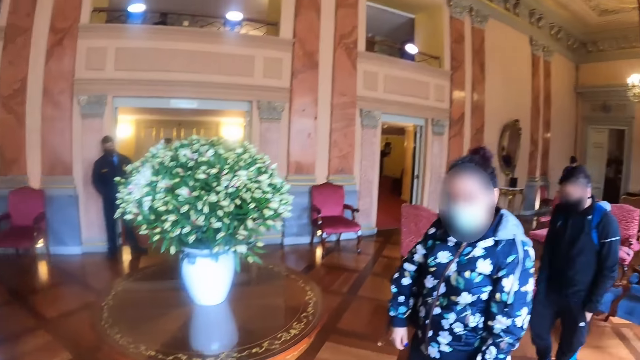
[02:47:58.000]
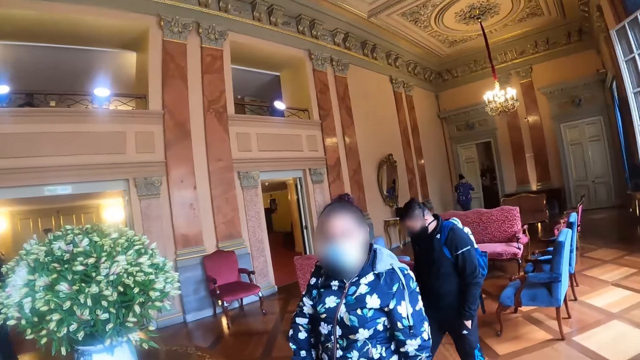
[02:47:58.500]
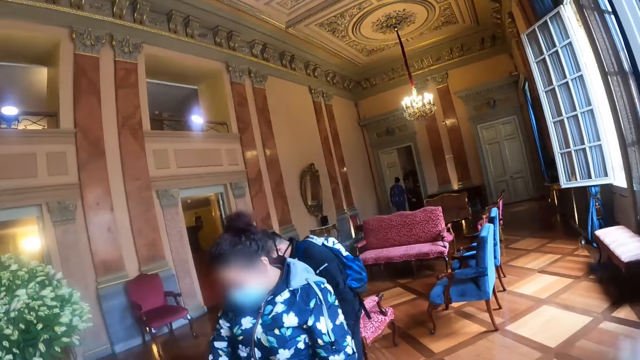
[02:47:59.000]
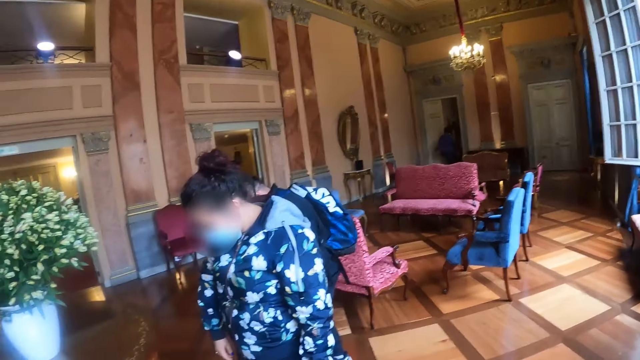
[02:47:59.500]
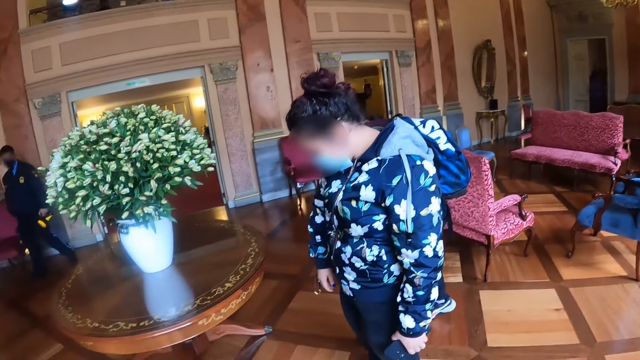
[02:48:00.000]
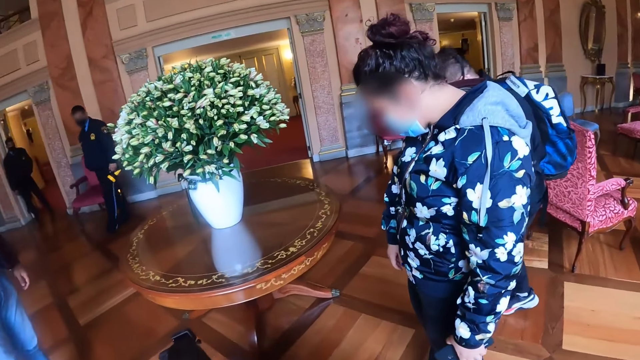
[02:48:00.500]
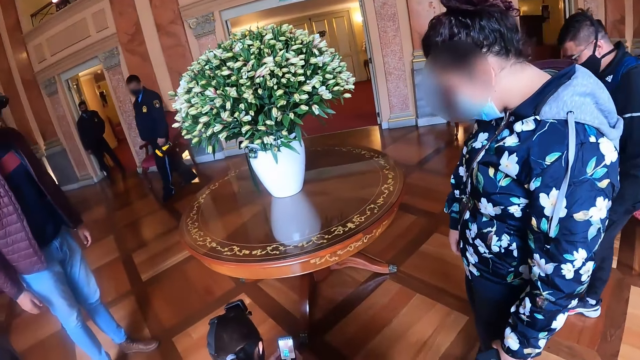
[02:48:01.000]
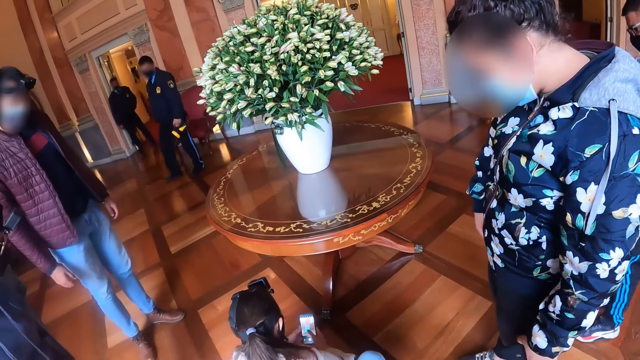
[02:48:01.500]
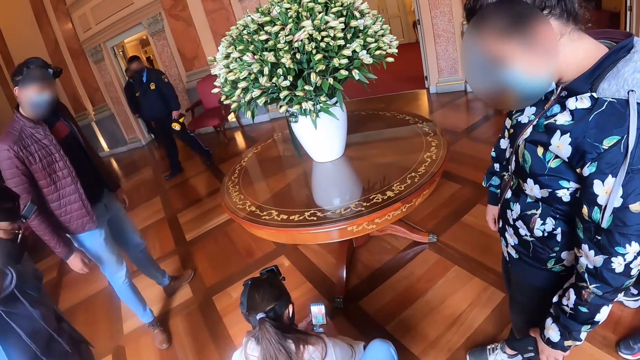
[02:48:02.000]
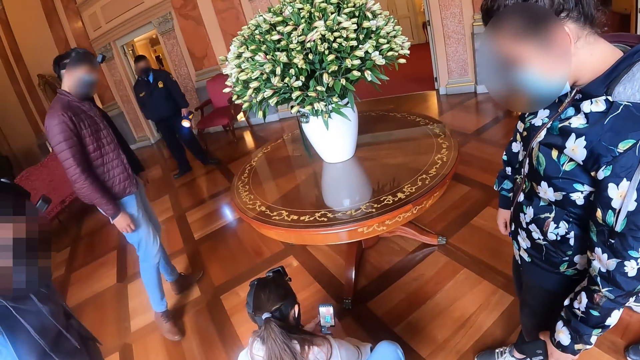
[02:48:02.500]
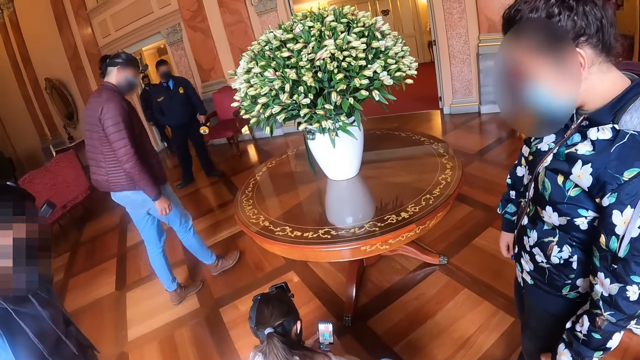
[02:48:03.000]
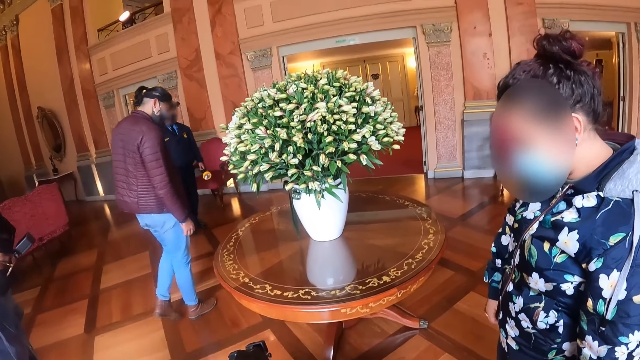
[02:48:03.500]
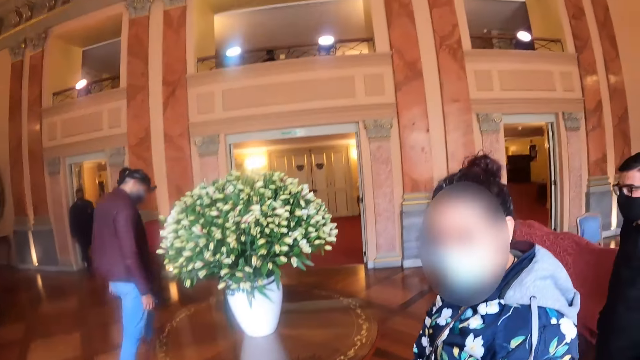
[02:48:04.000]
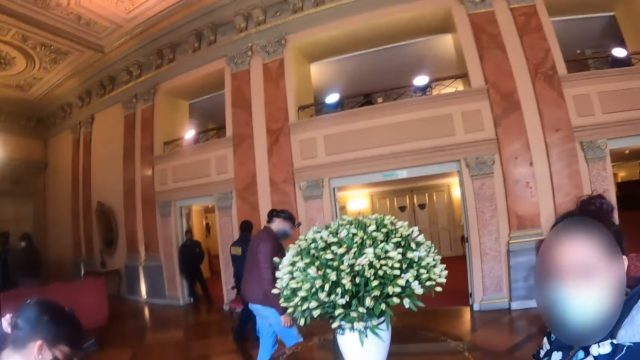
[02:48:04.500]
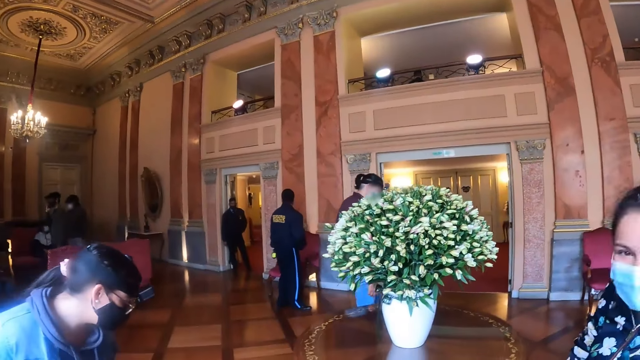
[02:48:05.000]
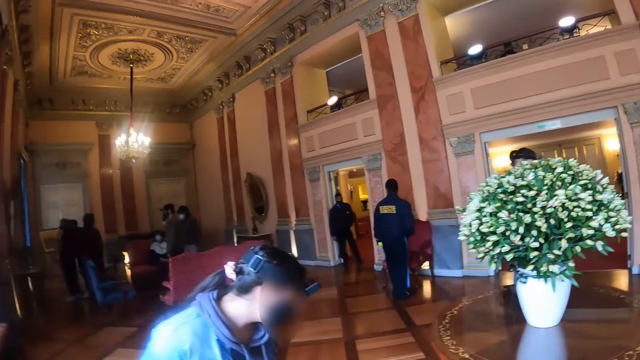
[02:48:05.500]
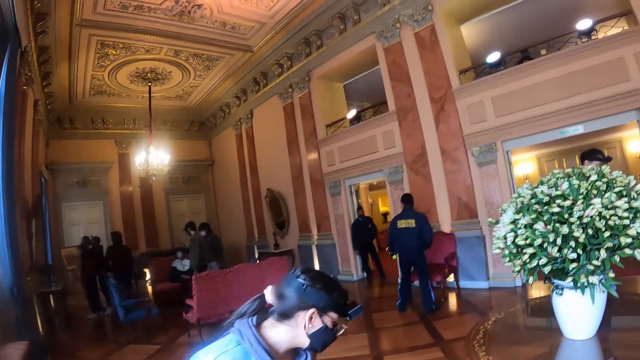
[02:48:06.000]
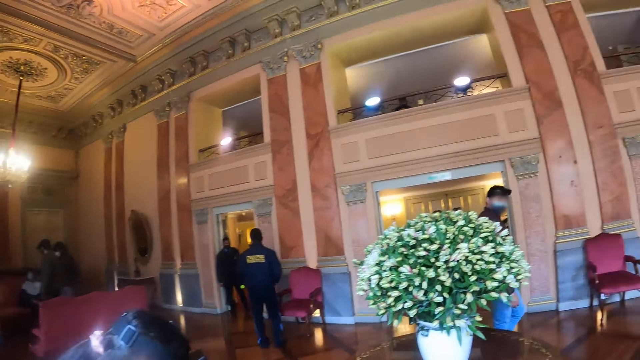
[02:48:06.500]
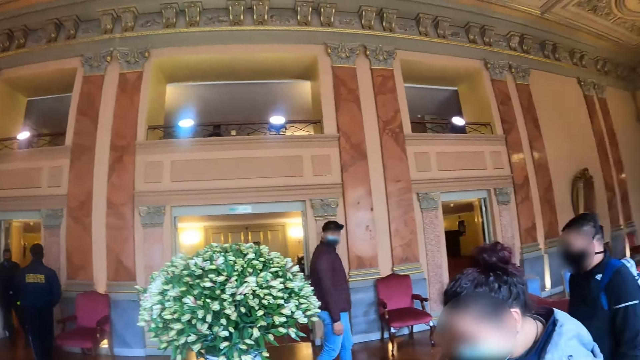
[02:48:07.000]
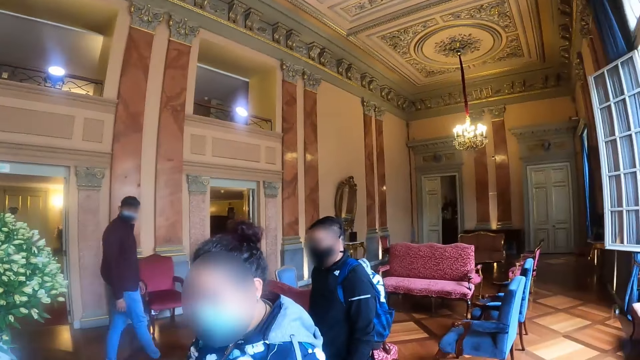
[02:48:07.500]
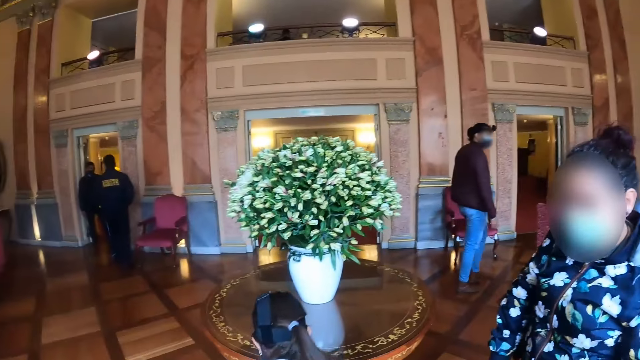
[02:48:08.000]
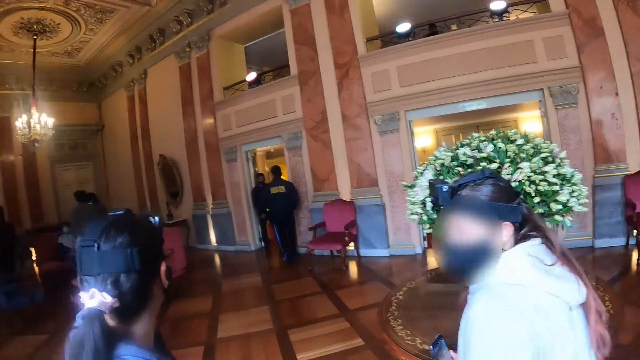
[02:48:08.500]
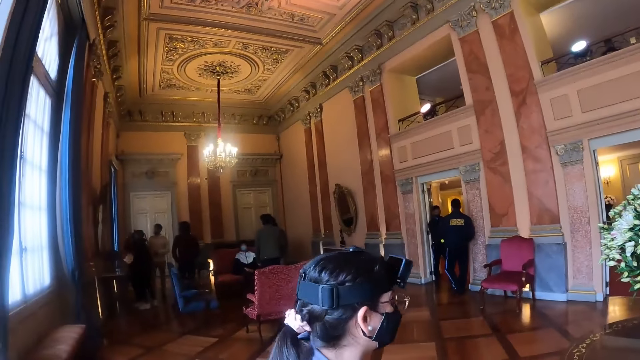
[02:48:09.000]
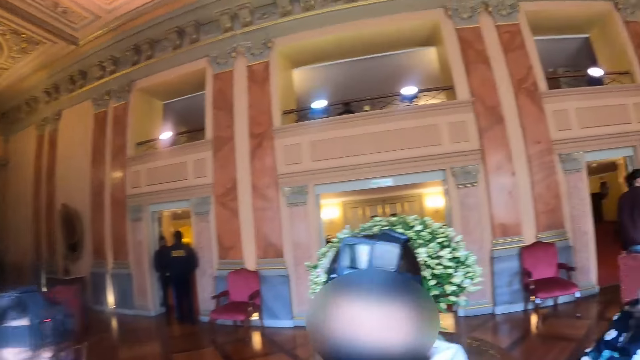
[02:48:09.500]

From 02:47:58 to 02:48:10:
A person takes a picture. The camera wearer looks around.

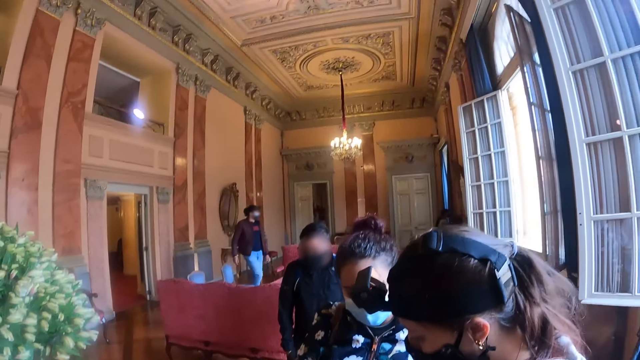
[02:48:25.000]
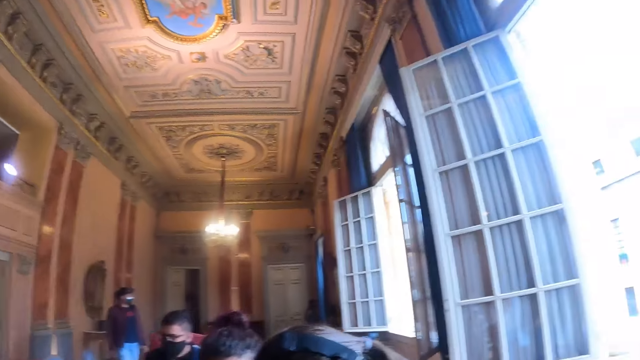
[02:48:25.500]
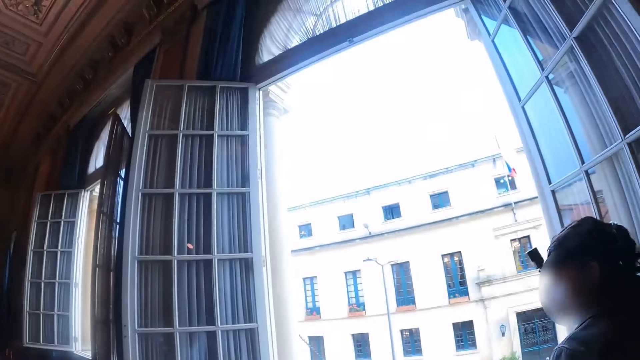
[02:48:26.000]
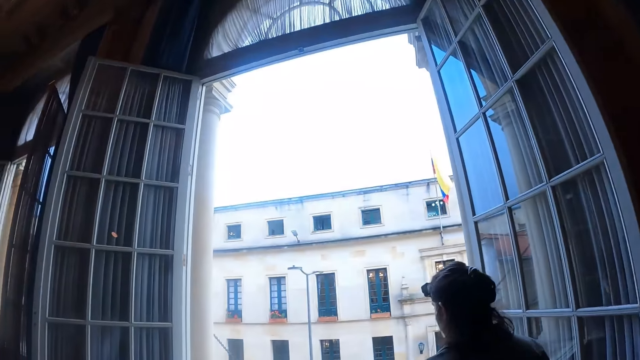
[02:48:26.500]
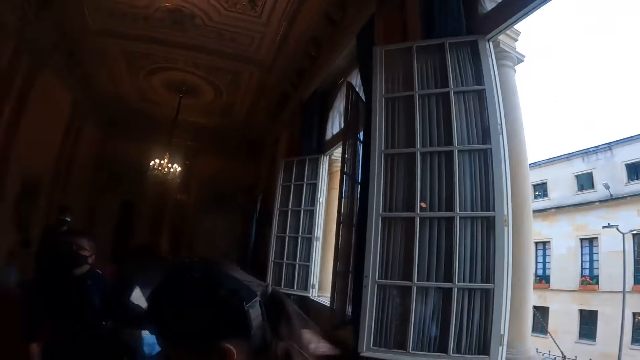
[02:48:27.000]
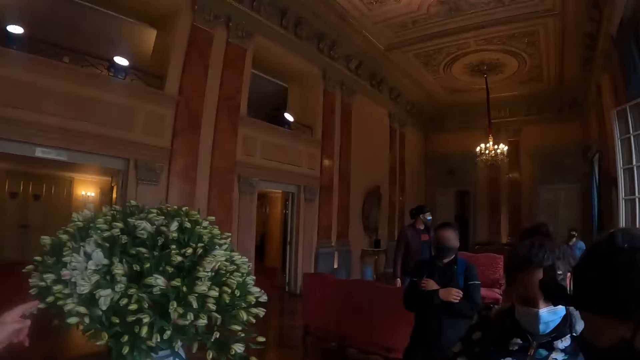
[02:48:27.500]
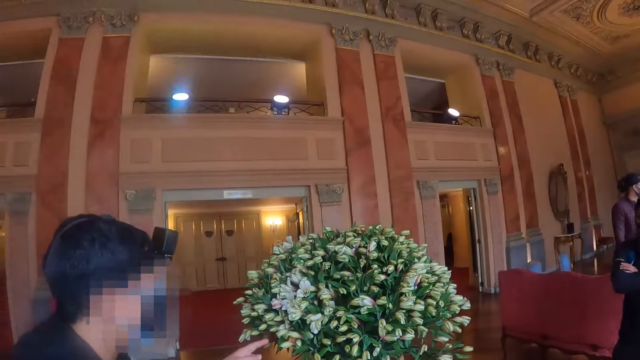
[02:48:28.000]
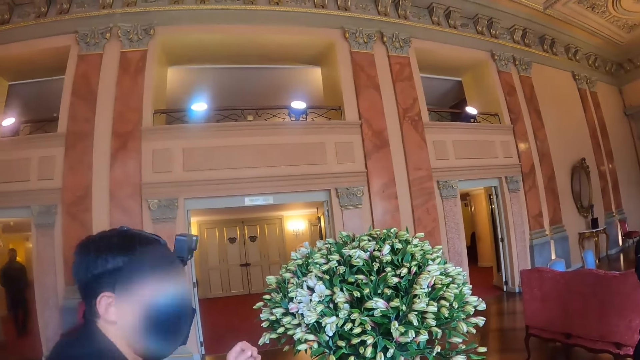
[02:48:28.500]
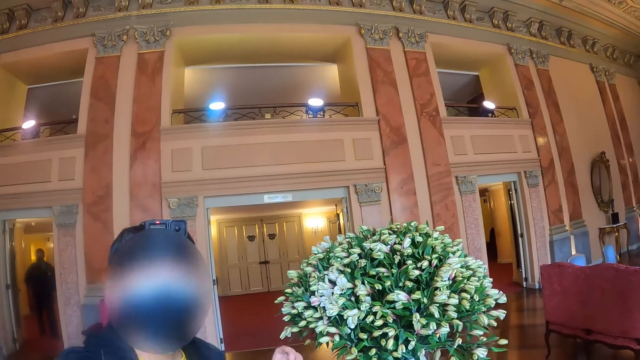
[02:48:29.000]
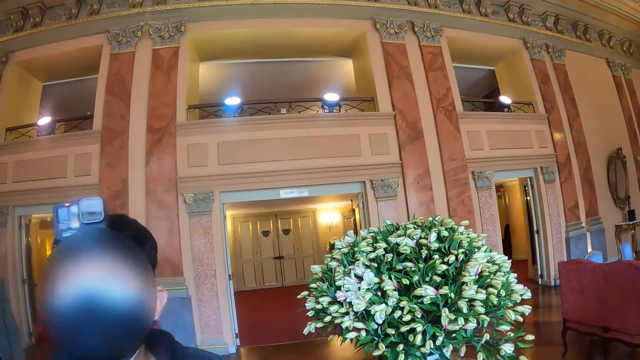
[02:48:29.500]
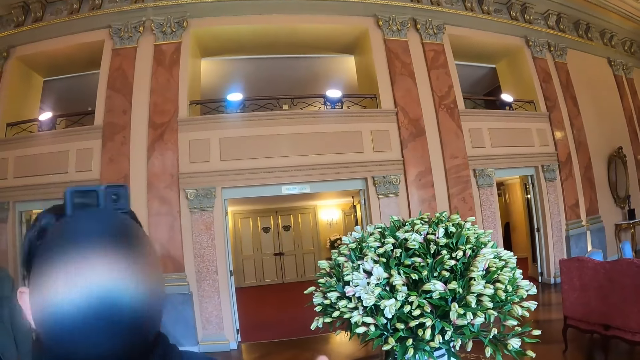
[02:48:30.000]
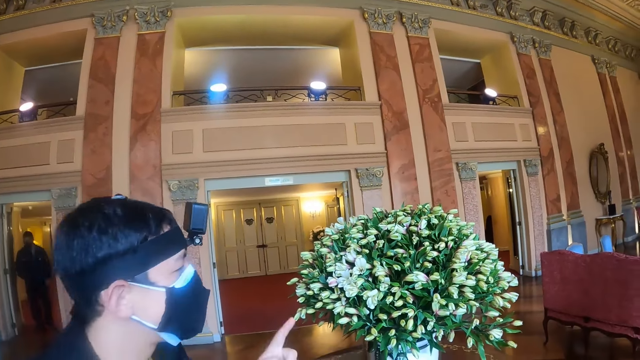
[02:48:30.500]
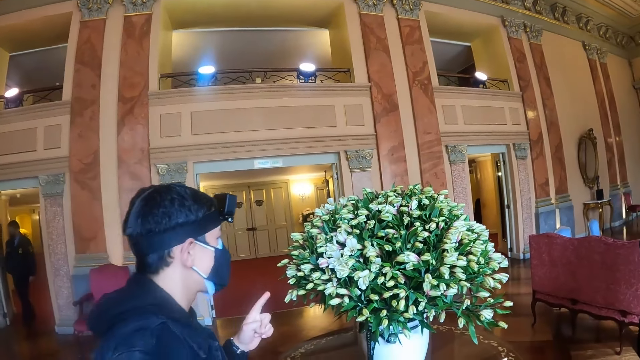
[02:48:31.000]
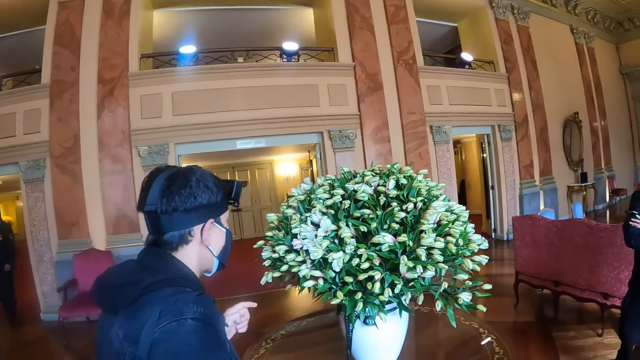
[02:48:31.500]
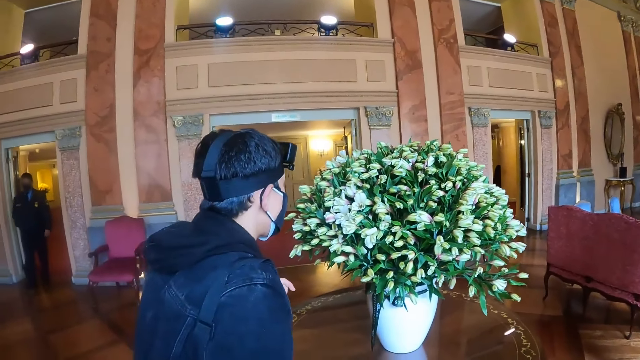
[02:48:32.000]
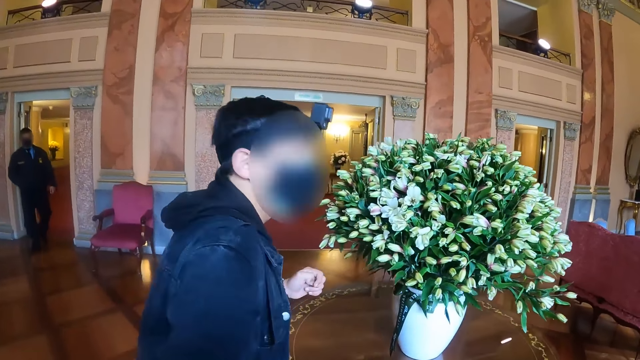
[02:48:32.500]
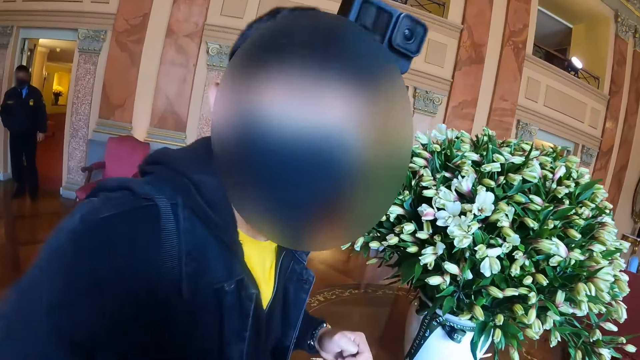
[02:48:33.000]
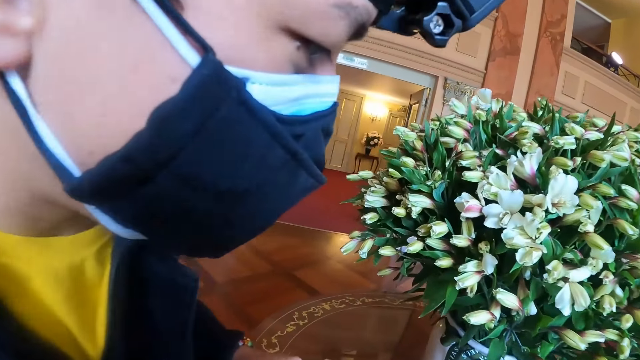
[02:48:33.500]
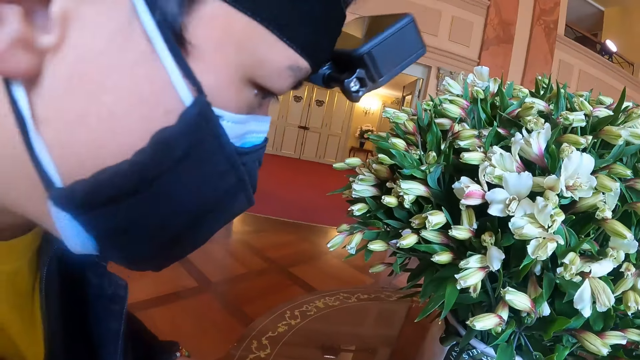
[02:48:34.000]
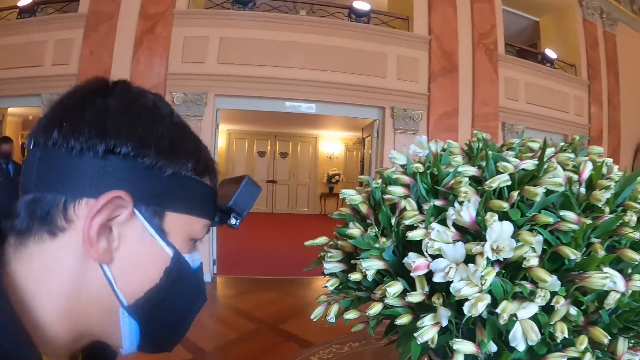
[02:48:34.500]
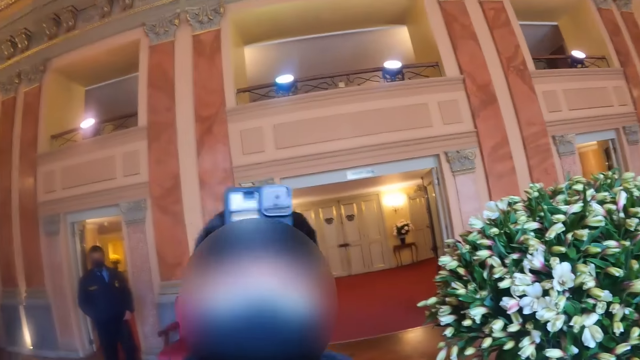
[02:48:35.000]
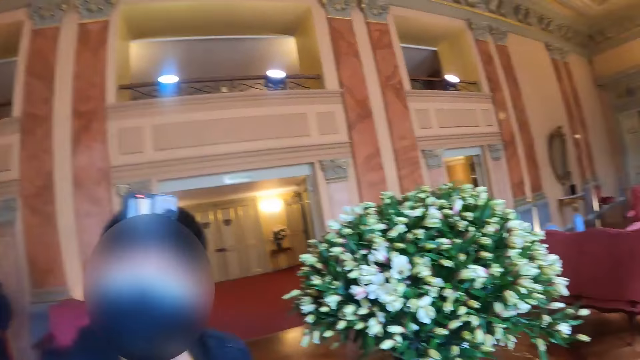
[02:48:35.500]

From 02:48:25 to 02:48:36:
The camera wearer turns around. They look around. A person uses hand gestures. The camera wearer approaches the person.
